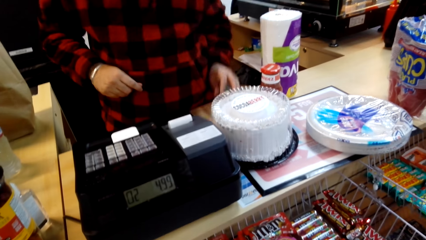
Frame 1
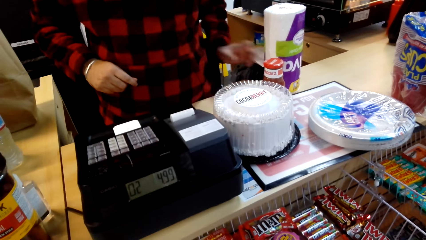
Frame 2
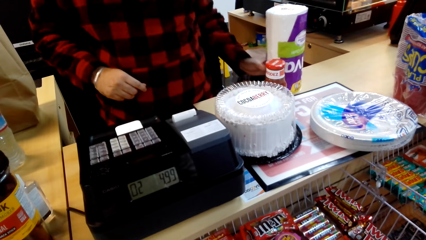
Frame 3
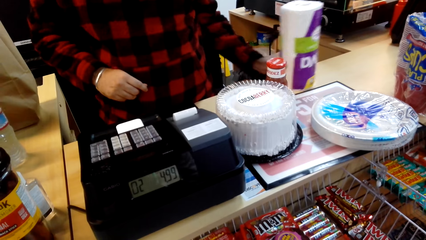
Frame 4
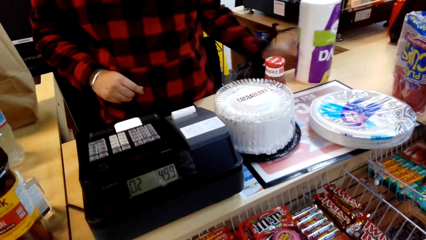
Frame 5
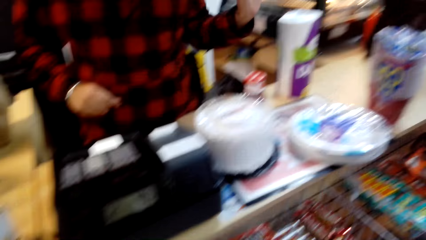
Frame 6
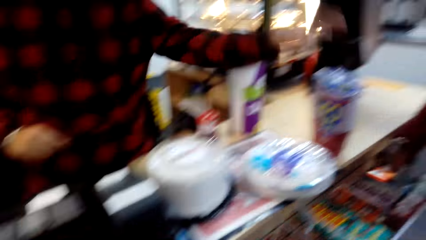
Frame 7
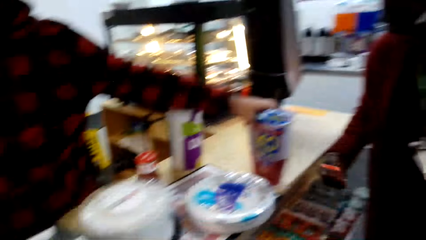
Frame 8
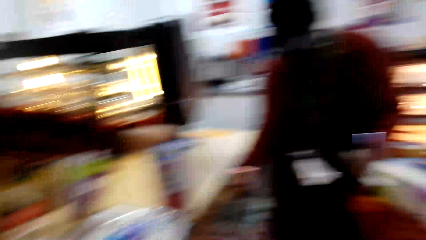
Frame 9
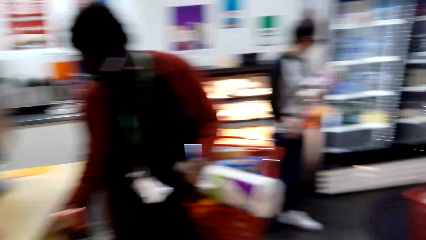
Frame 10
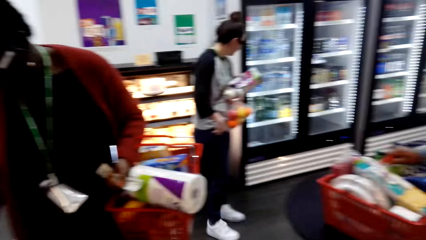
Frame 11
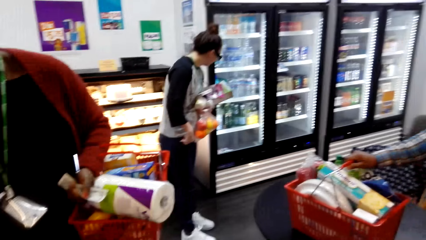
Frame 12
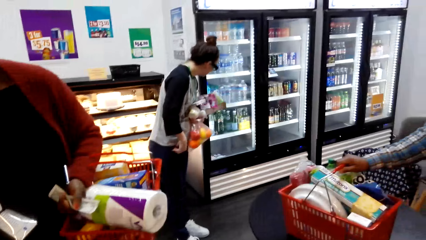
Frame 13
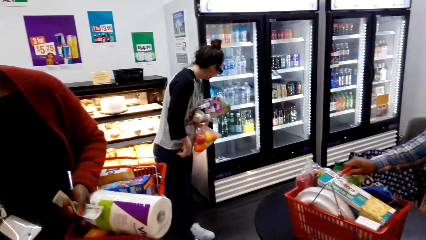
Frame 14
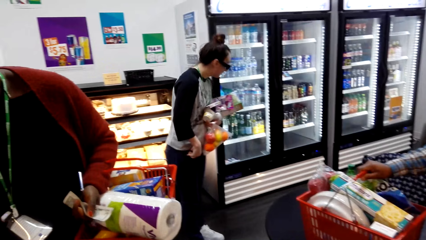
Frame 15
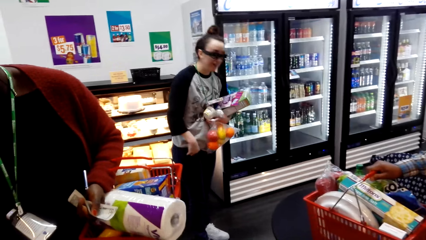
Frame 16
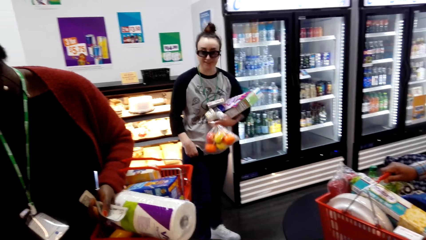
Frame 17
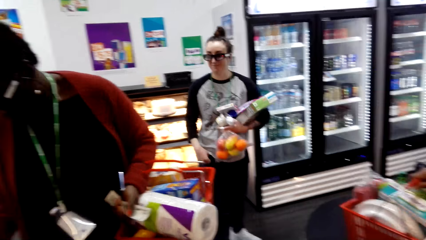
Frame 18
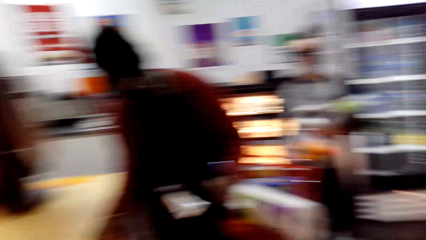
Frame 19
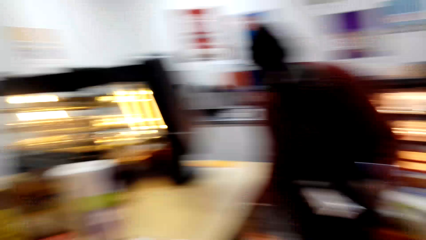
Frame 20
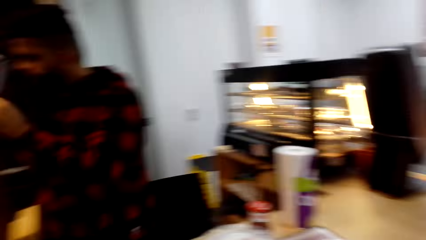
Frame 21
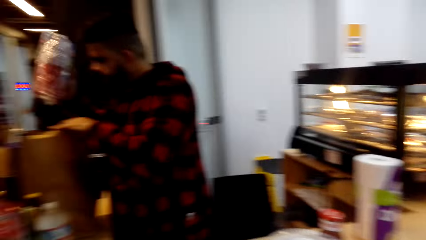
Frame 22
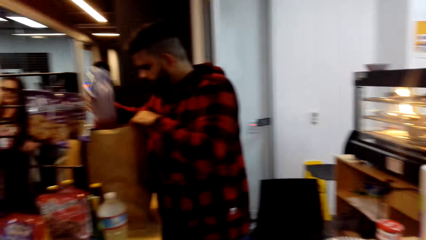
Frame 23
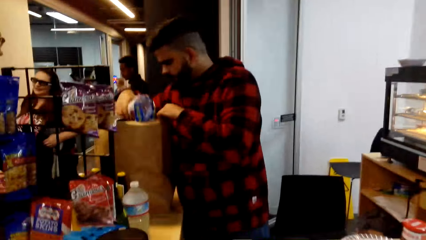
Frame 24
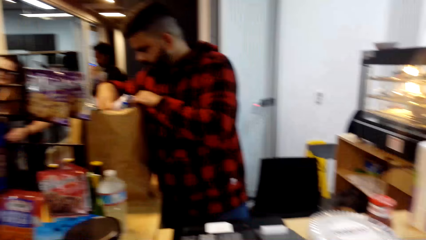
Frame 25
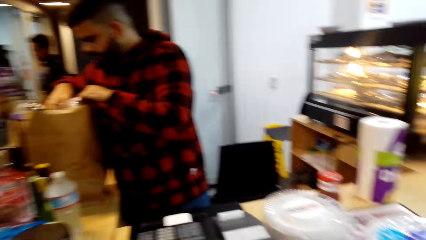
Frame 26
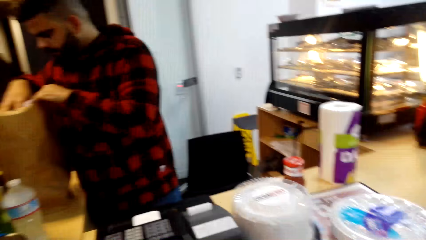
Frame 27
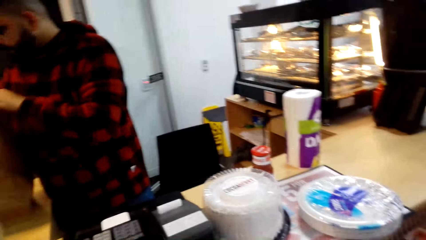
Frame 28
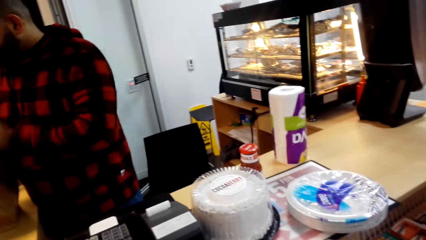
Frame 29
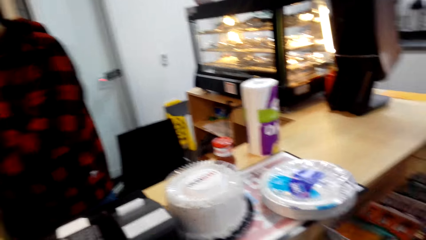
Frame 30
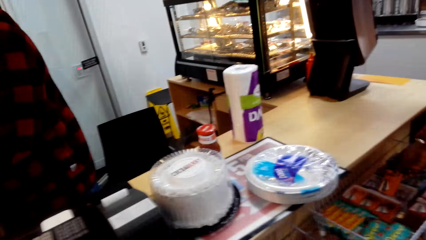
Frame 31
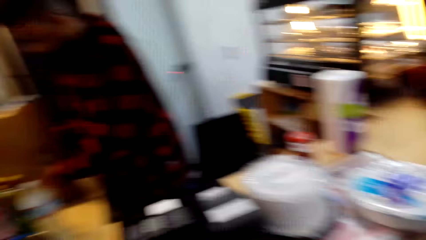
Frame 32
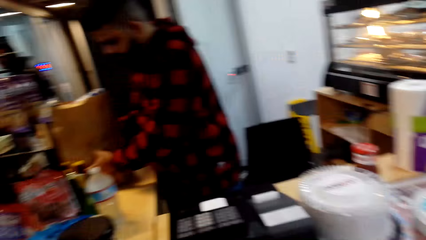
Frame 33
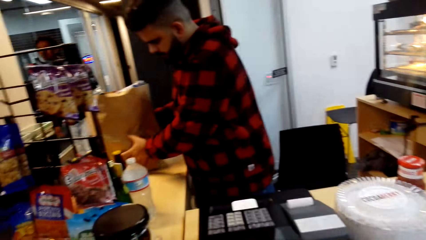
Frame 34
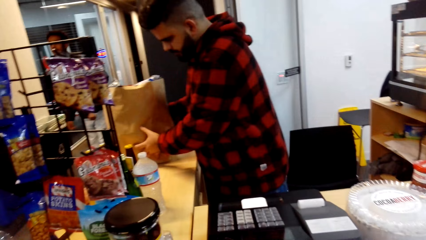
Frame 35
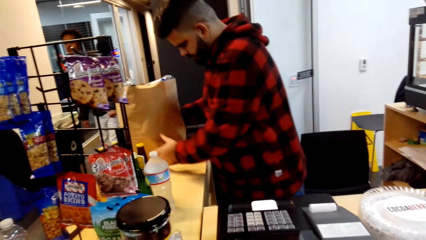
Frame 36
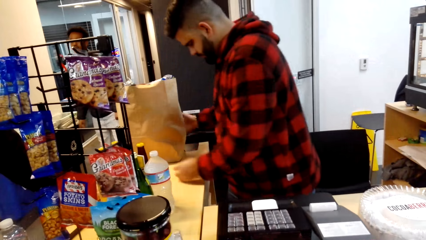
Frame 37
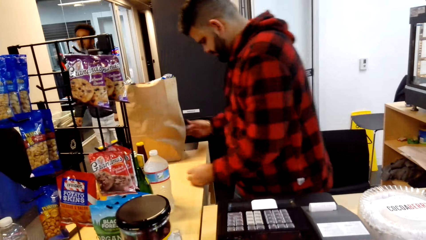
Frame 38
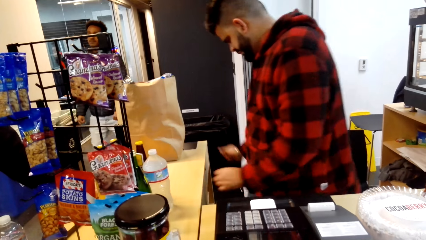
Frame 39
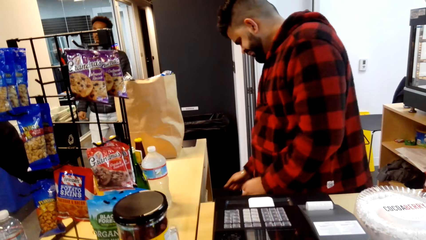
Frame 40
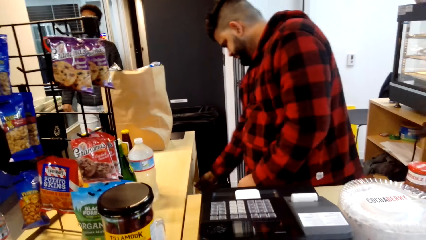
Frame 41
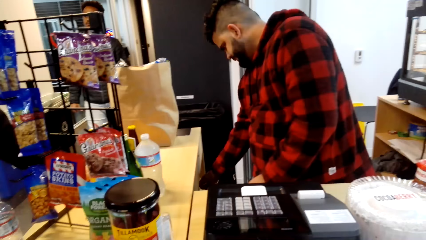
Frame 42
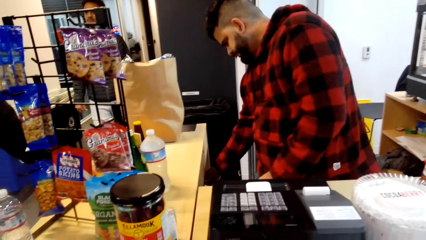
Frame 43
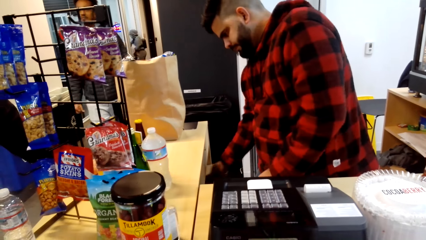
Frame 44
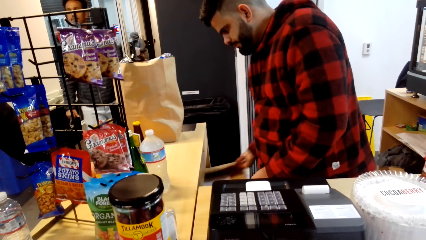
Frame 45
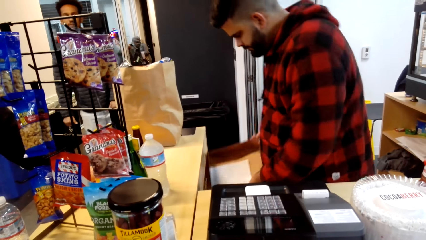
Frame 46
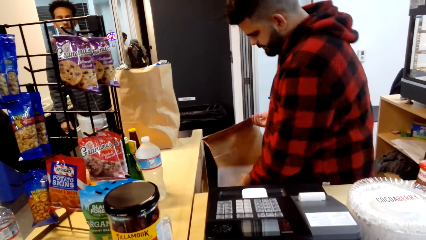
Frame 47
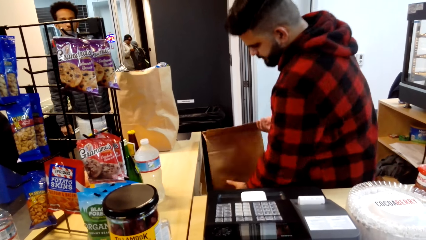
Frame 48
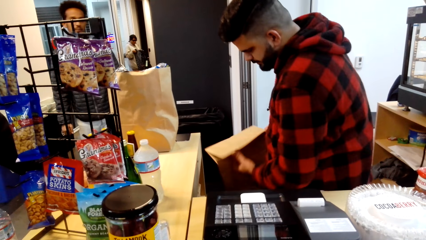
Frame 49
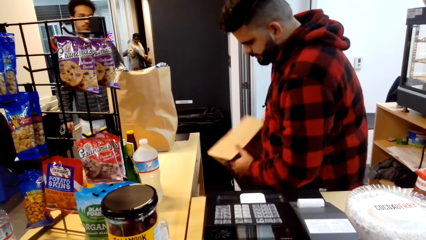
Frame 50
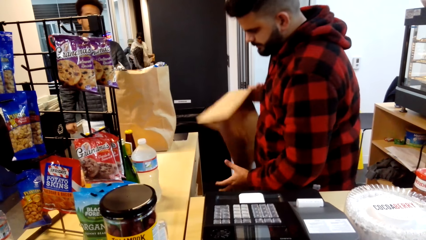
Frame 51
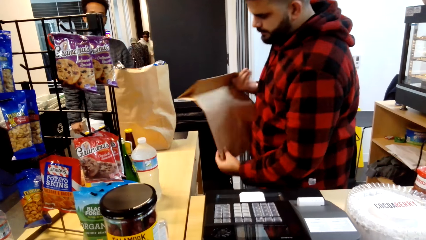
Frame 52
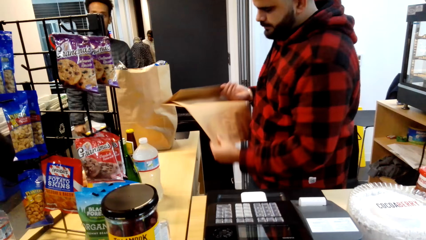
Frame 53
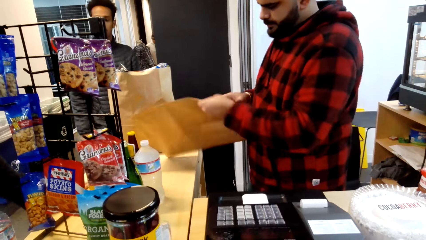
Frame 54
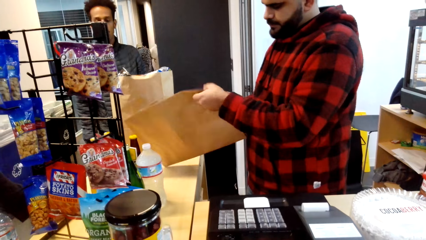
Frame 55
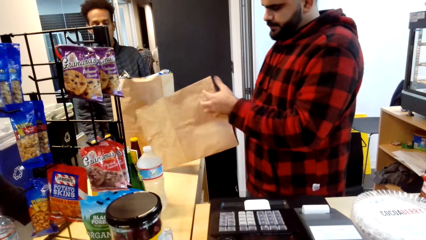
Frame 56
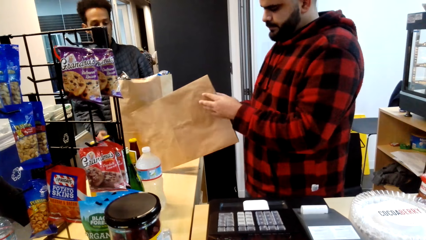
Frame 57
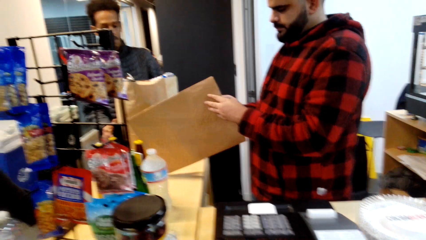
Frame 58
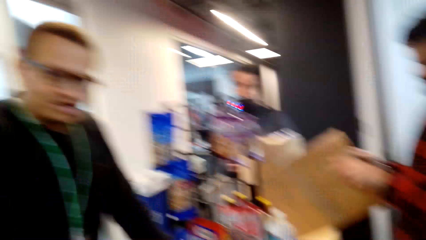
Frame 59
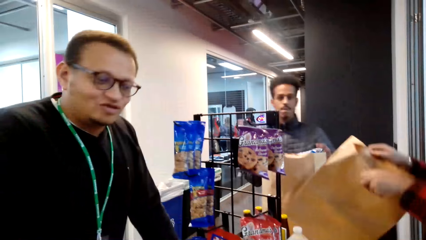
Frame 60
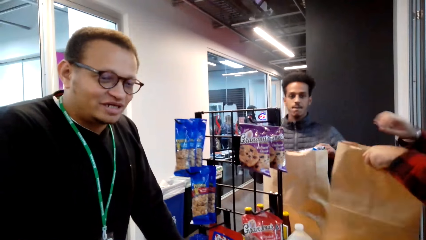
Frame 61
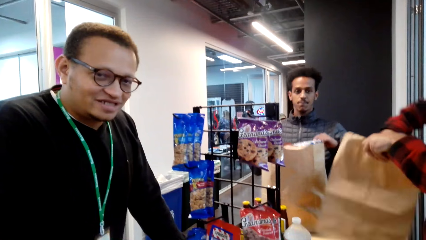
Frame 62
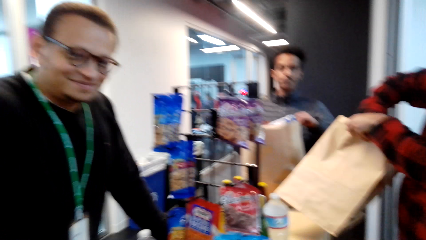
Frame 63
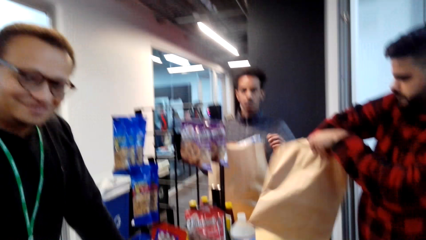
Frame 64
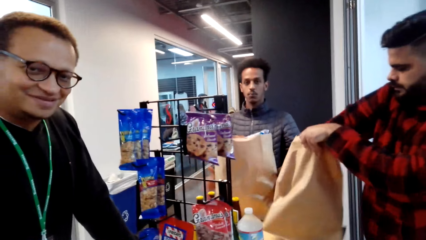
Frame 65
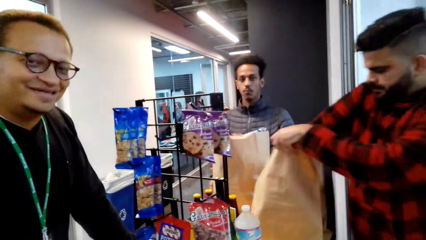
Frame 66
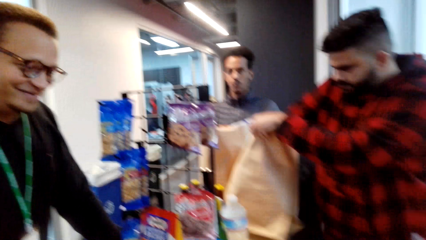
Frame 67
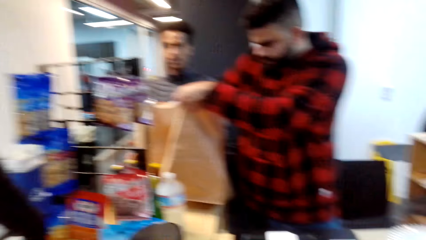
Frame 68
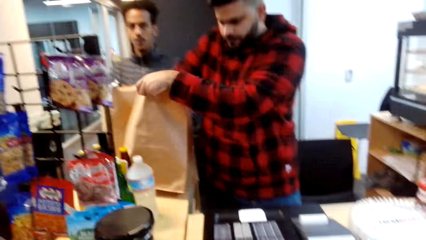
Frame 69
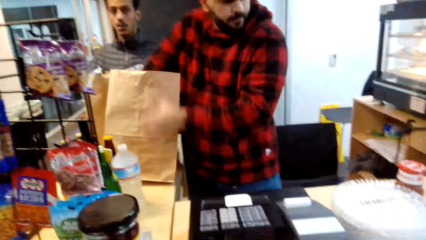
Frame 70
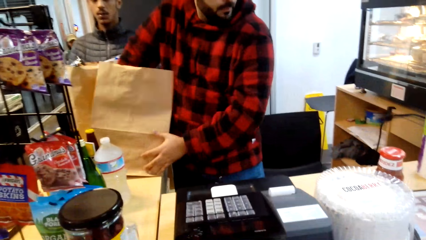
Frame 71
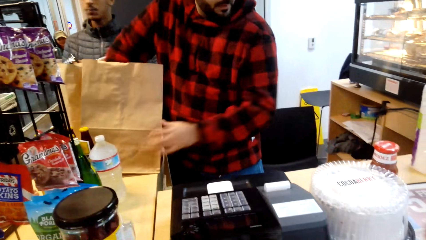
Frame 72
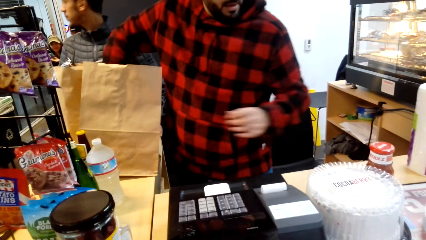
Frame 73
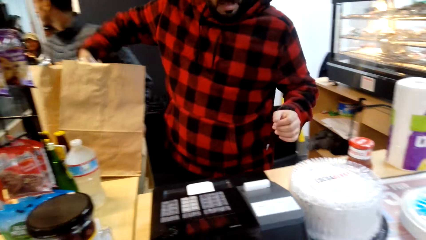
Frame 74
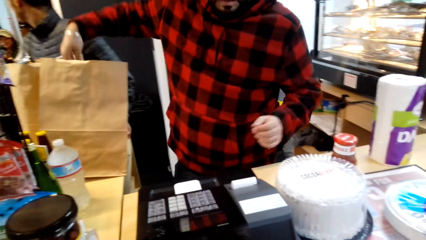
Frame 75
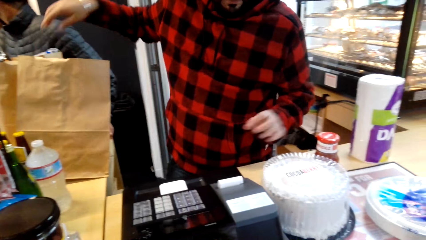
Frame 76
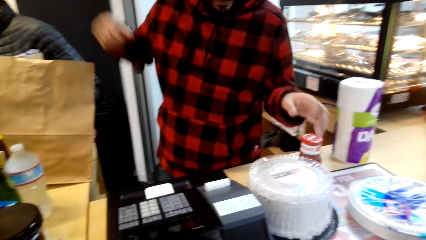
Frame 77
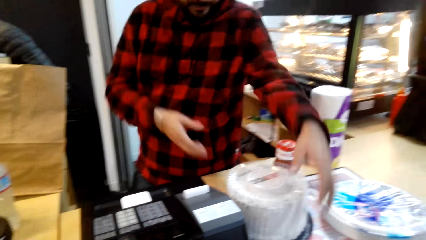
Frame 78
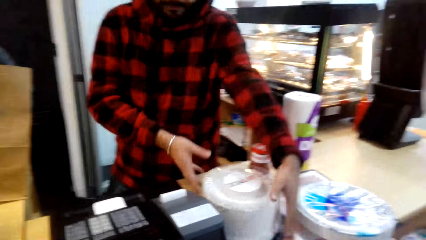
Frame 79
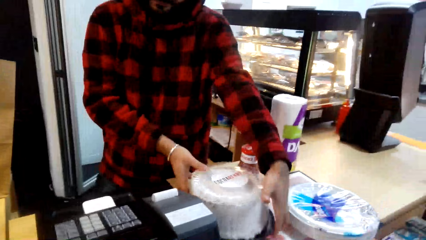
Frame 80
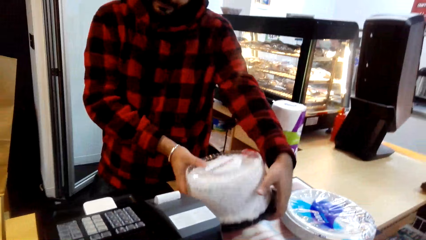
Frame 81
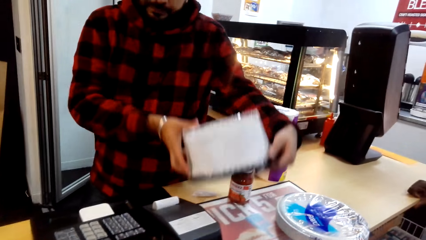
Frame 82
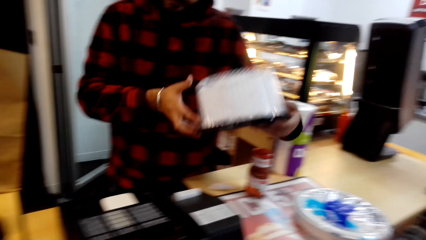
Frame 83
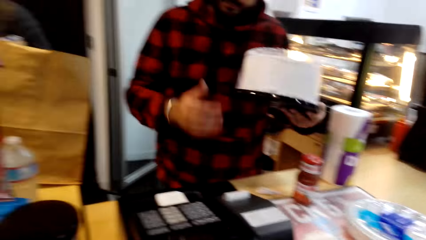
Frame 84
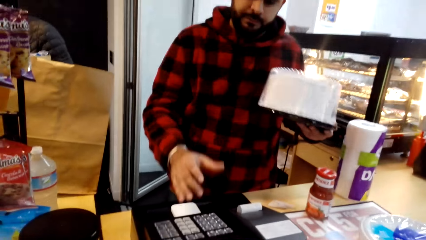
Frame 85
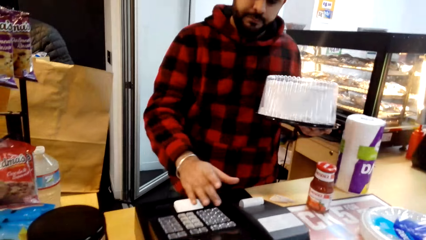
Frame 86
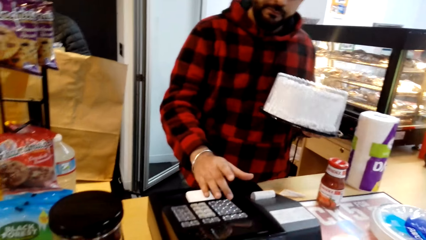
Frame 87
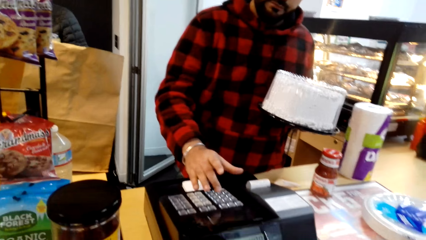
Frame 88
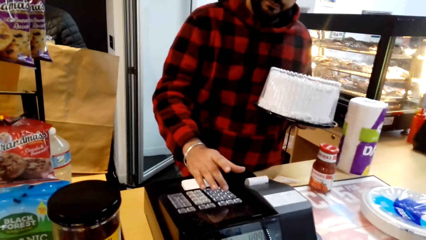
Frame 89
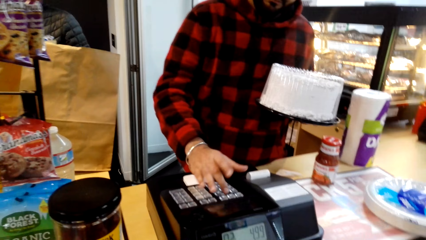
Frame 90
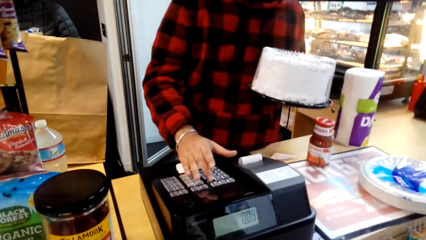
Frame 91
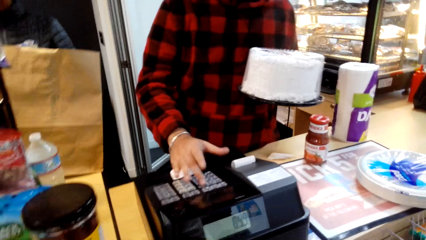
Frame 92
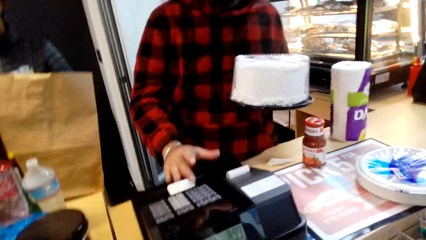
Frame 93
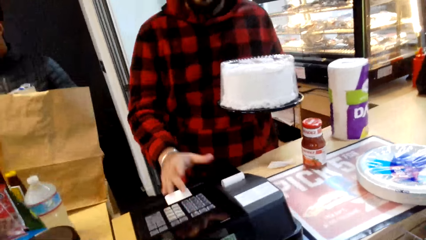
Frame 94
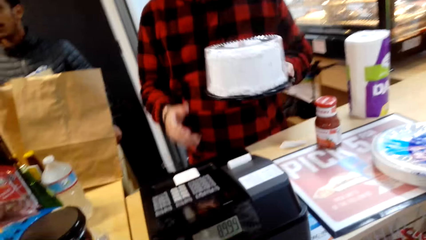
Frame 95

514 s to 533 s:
The camera wearer looks around. The cashier packs the paper towel. The cashier grabs another paper bag. A man dialogues with the camera wearer. The cashier holds a cake and presses buttons on the cash register.
